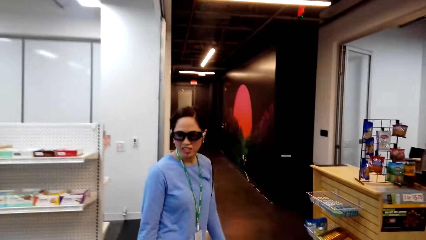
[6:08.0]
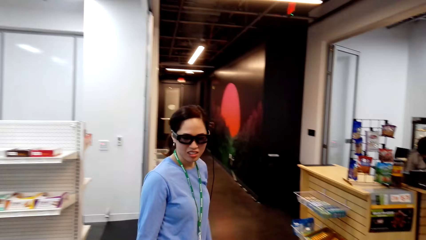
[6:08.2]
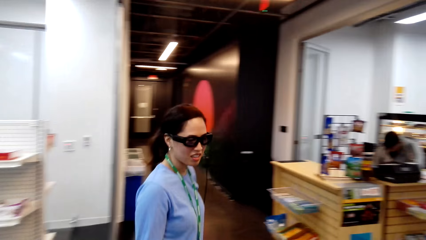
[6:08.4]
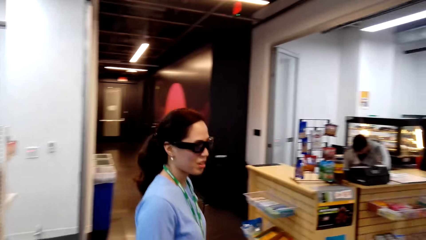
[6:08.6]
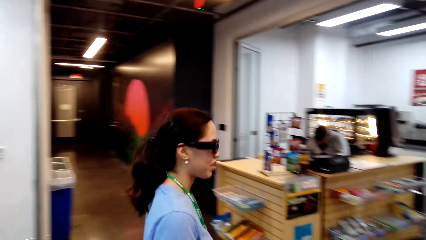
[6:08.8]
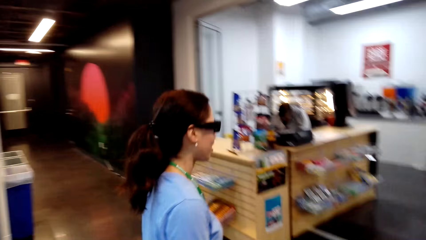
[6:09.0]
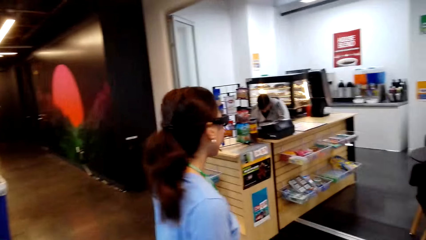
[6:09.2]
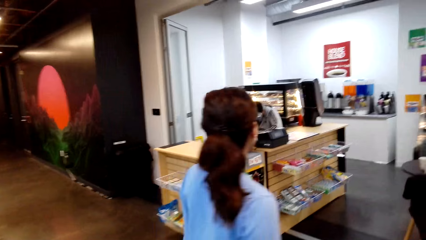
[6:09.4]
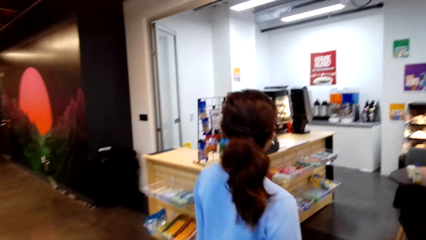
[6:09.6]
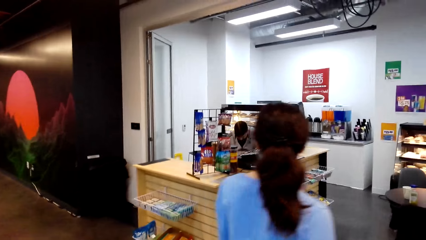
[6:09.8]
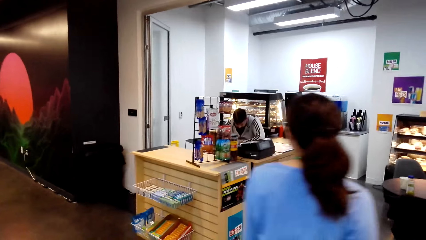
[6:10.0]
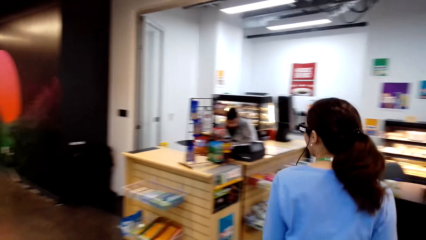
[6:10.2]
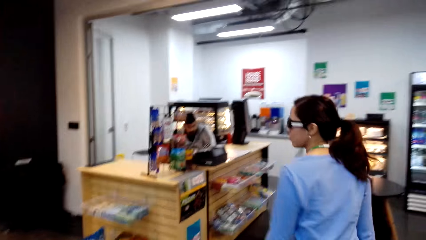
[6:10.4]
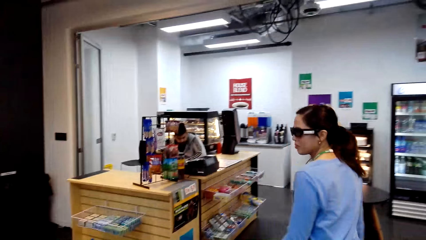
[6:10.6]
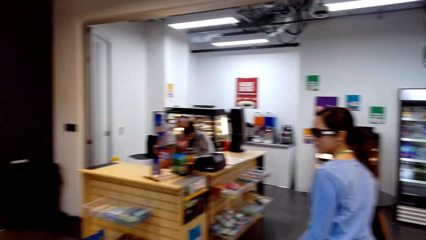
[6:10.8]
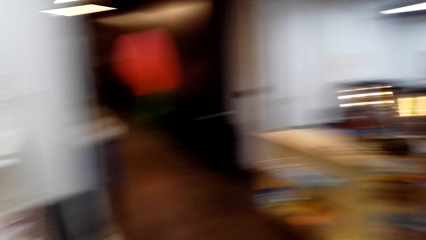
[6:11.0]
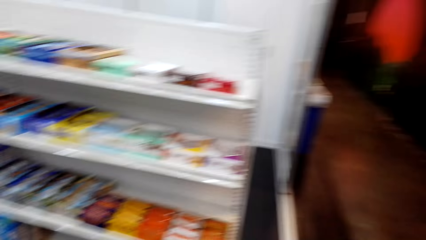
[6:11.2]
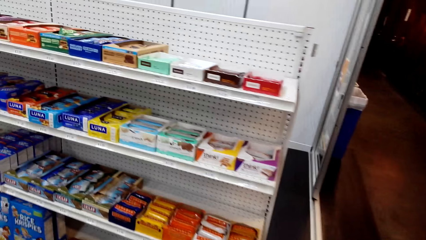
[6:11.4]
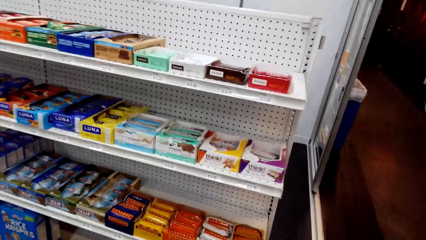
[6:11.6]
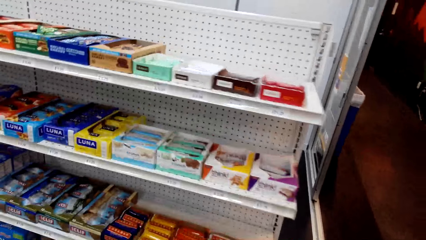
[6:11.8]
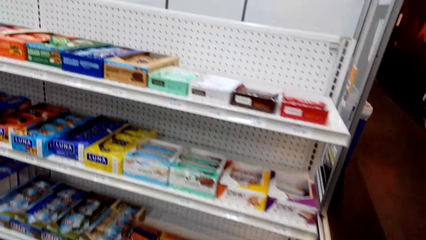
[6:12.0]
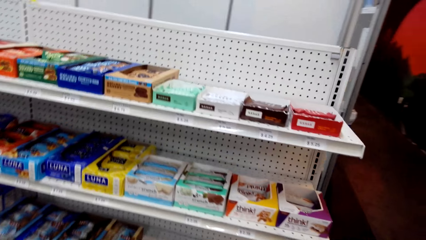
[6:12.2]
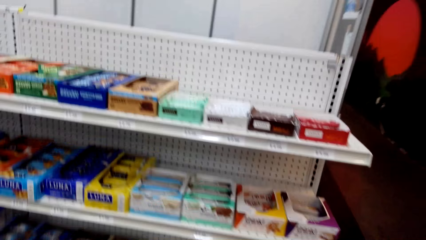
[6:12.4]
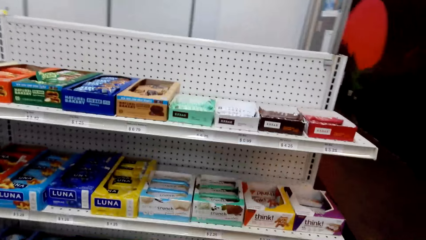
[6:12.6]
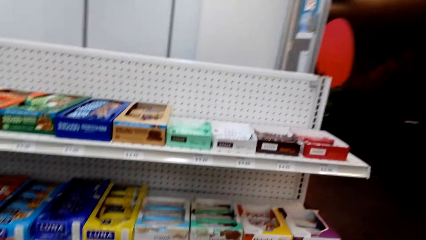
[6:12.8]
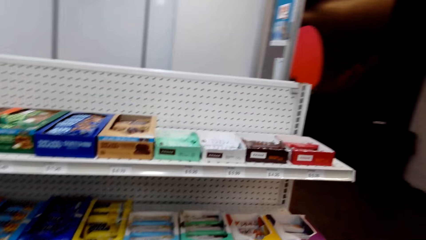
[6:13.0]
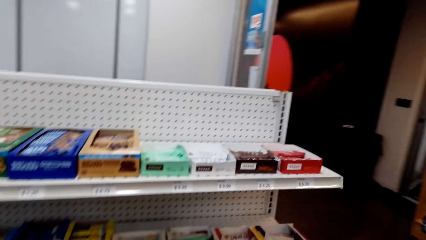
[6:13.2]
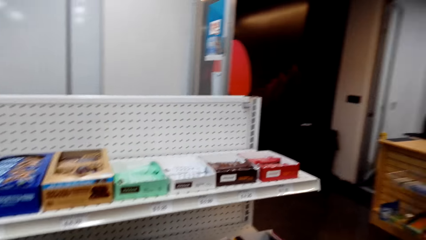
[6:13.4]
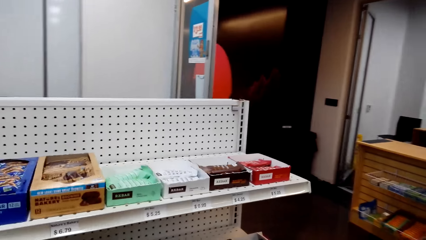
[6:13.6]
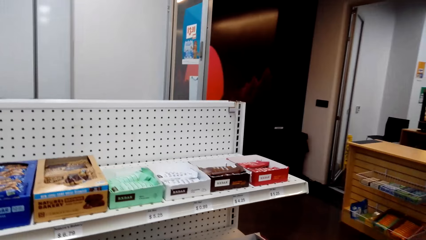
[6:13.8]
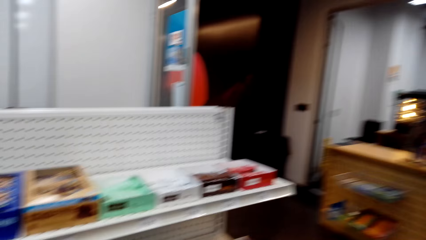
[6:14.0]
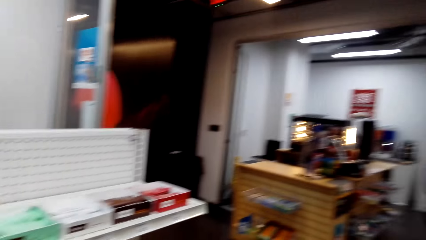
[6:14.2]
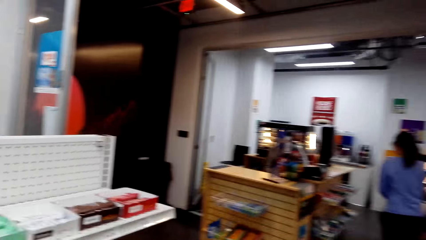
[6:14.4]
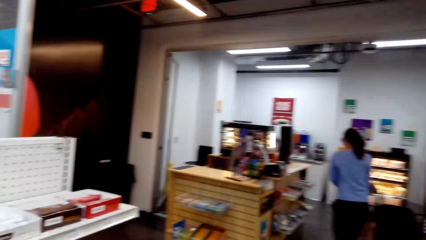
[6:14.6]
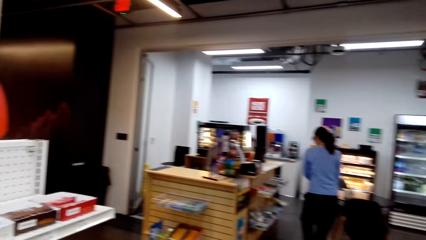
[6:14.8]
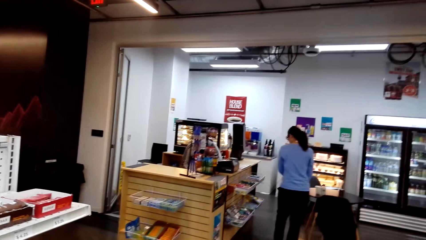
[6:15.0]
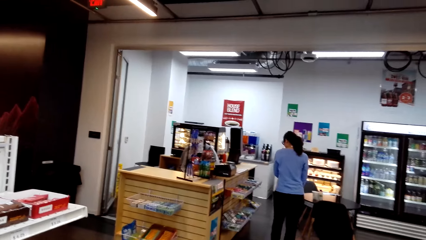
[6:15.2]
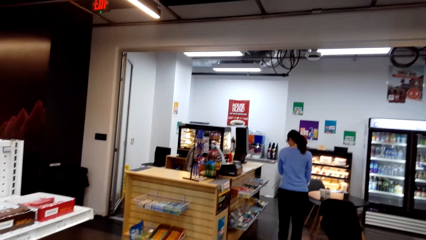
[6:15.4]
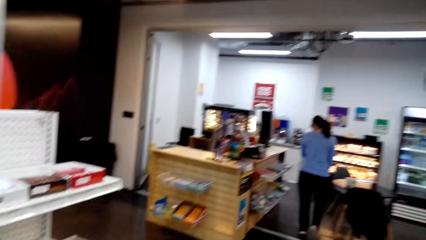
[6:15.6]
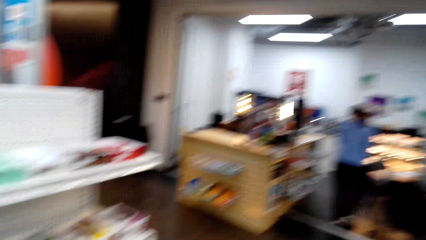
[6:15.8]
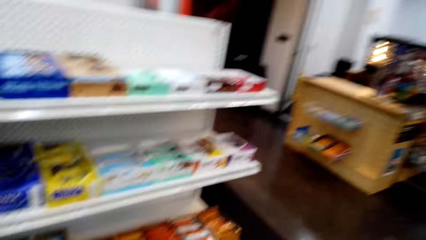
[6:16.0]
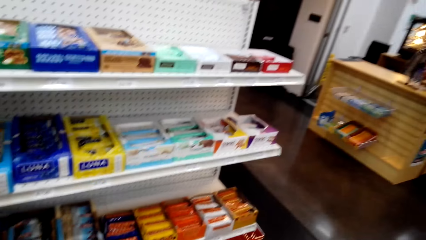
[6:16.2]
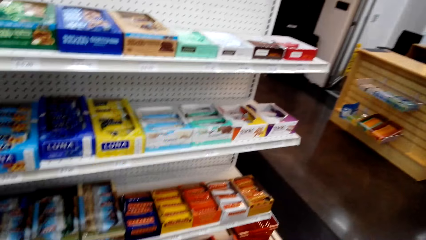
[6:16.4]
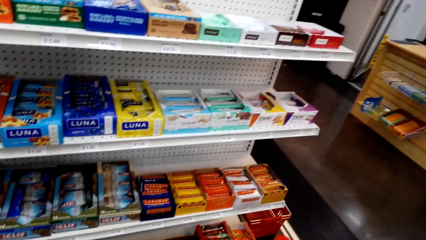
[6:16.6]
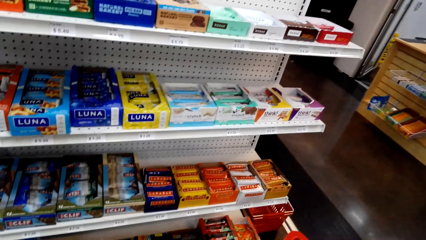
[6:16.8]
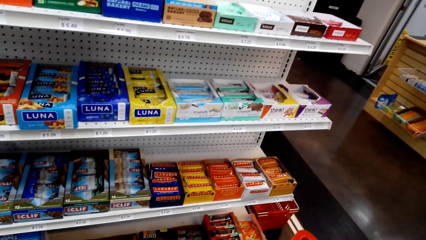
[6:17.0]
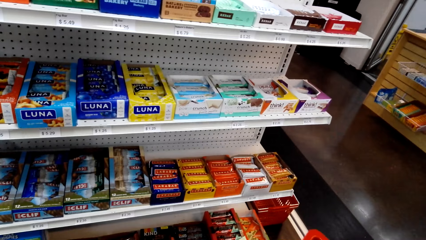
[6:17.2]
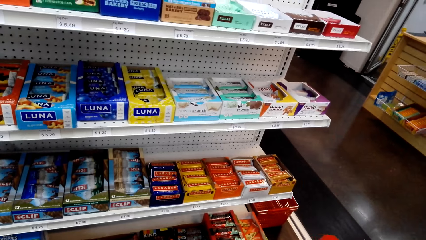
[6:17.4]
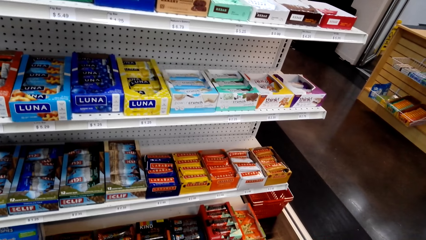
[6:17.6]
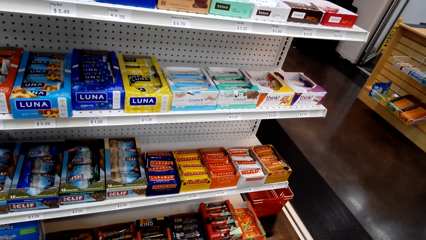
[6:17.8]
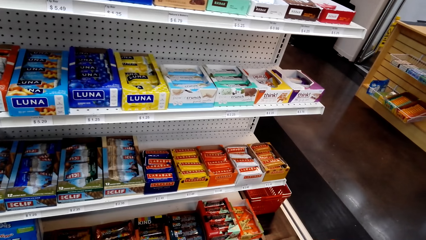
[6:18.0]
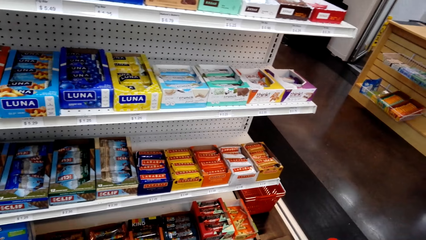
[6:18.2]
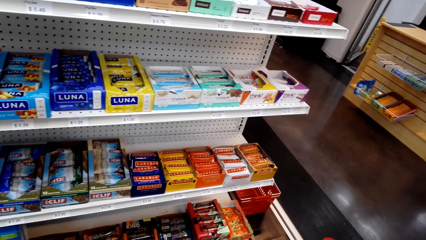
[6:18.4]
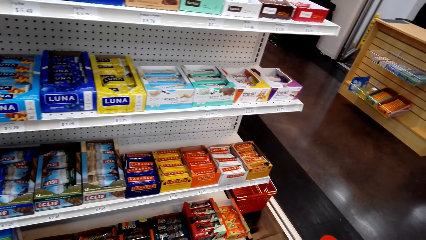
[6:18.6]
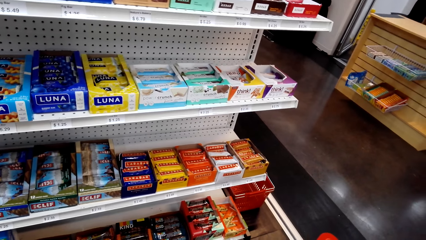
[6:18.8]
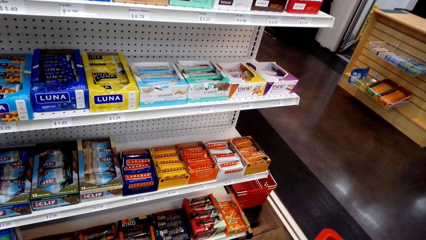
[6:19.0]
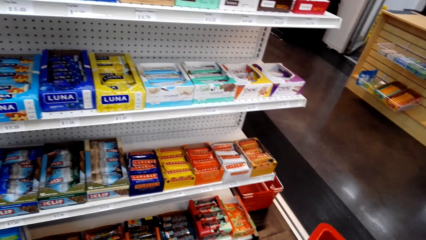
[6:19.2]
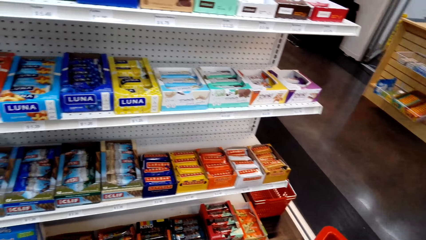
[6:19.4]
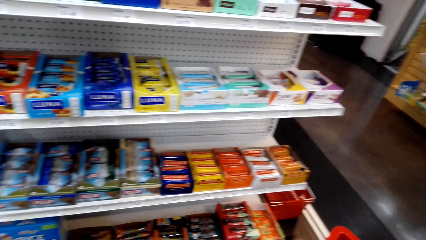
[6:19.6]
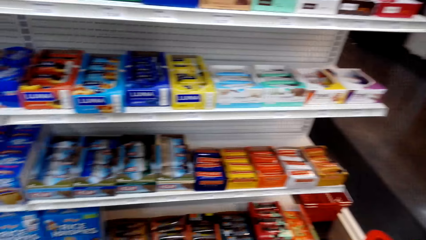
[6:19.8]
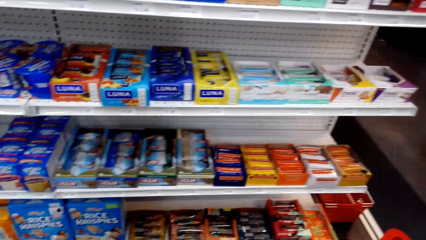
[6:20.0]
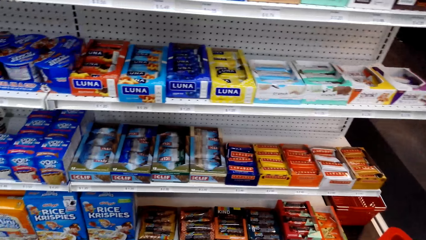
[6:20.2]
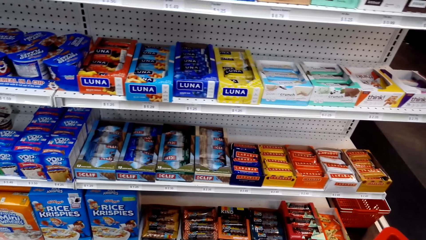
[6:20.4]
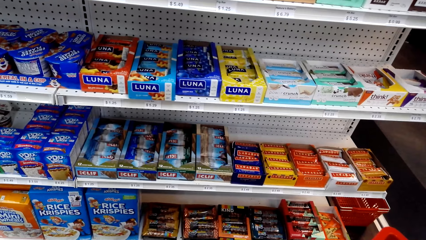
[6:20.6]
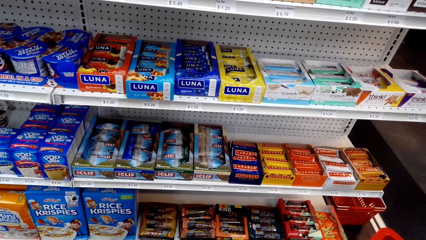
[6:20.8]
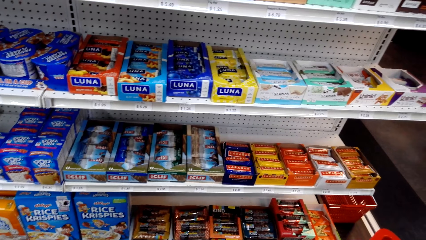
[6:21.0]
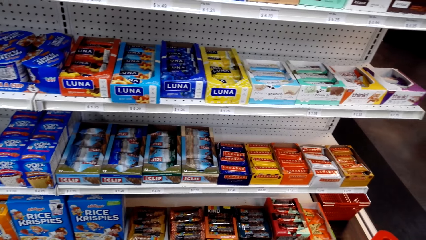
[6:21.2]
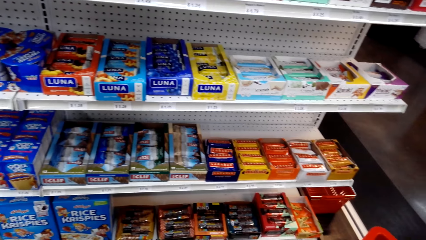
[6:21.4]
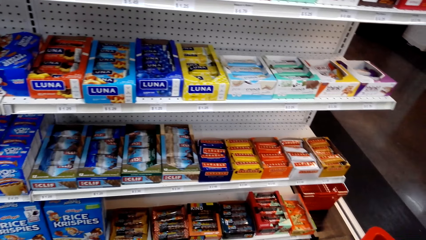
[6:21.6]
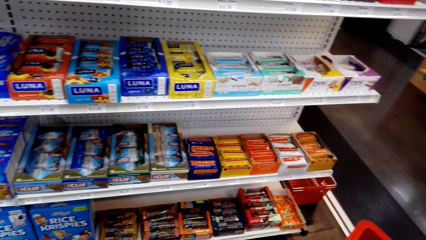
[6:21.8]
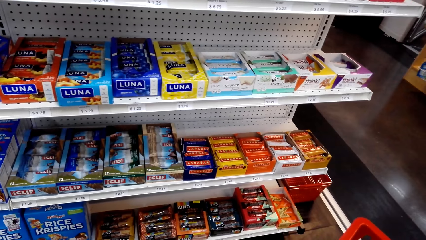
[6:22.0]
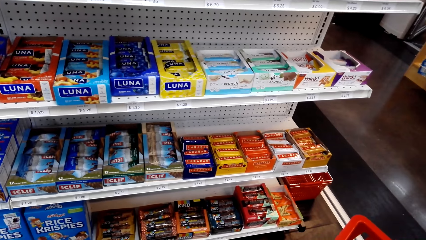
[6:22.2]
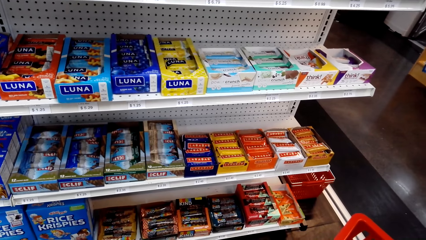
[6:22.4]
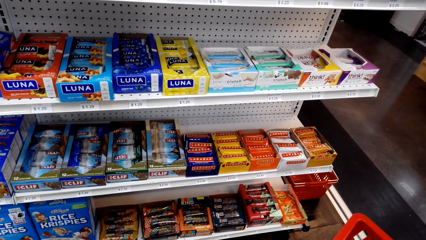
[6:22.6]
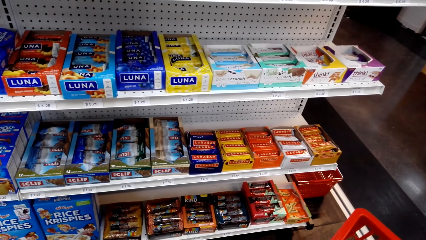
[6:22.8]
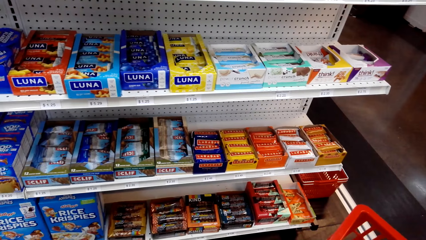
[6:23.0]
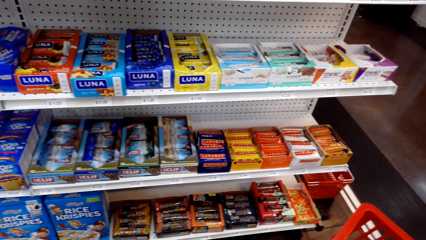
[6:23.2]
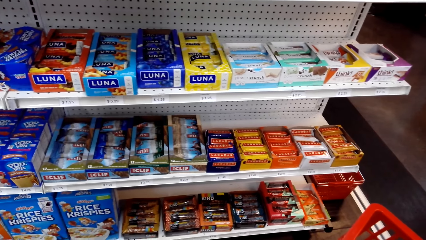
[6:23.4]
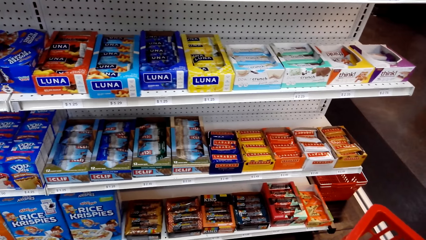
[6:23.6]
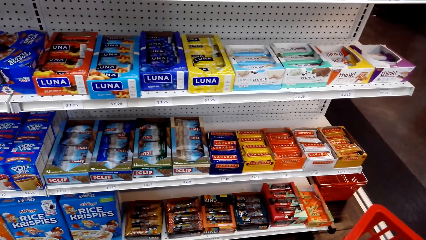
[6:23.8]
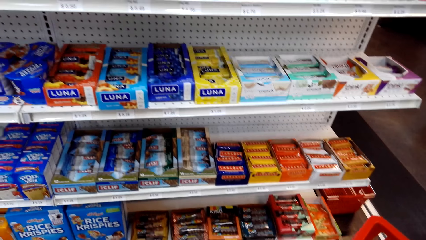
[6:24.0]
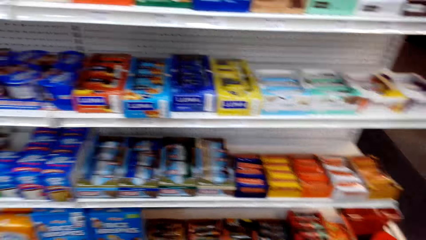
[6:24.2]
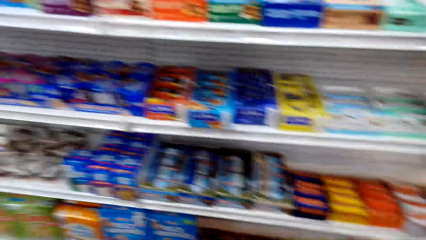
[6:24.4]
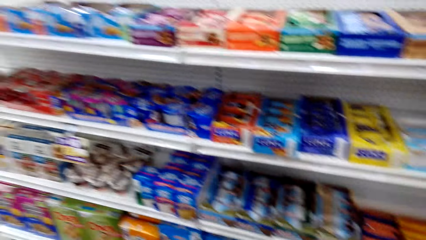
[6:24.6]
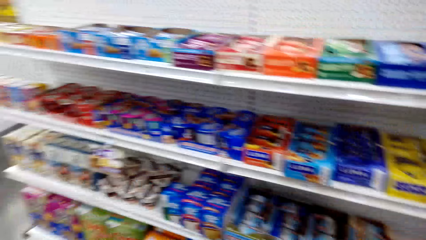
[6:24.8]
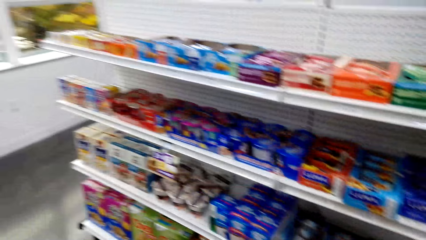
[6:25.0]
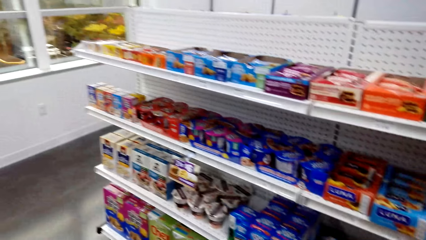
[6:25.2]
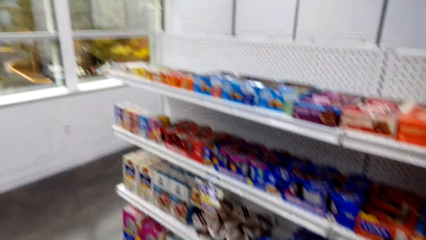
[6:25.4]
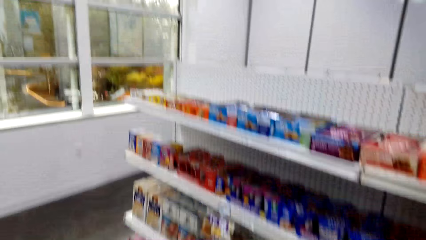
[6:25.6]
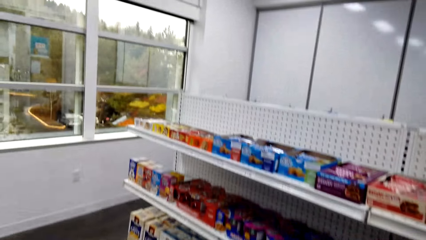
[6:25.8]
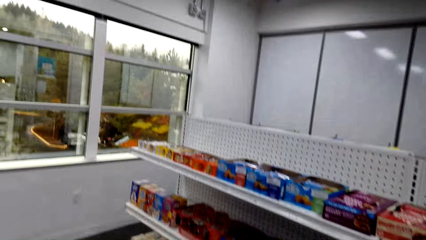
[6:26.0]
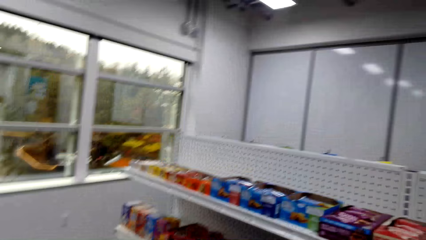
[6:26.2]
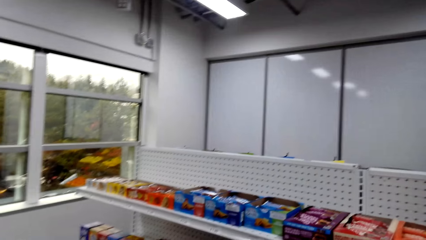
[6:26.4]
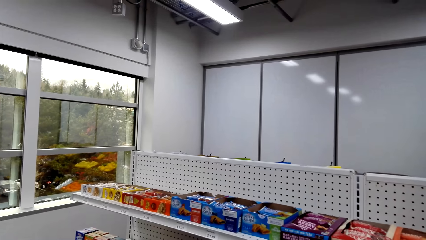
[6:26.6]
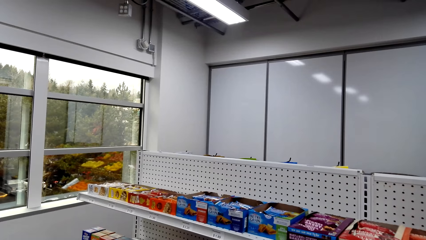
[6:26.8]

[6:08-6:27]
The camera wearer talks to a person. The person walks towards the counter. The camera wearer stands by a shelf in the store. They look around.
